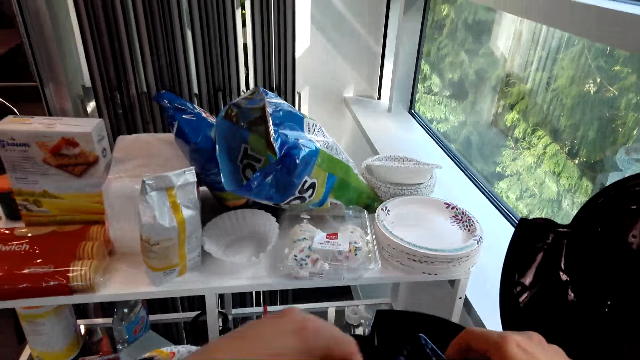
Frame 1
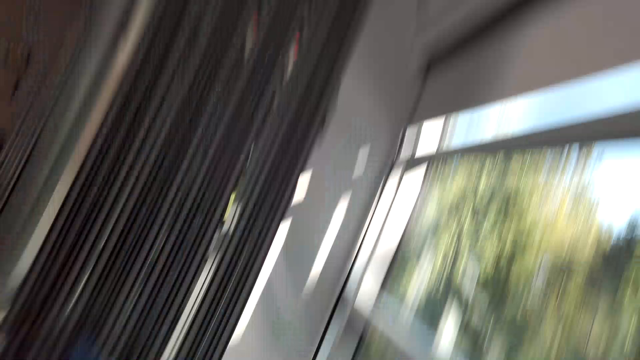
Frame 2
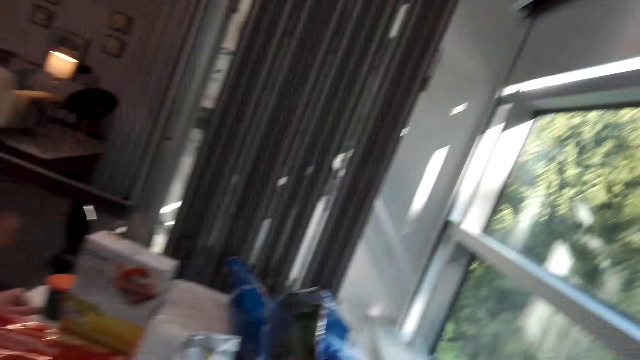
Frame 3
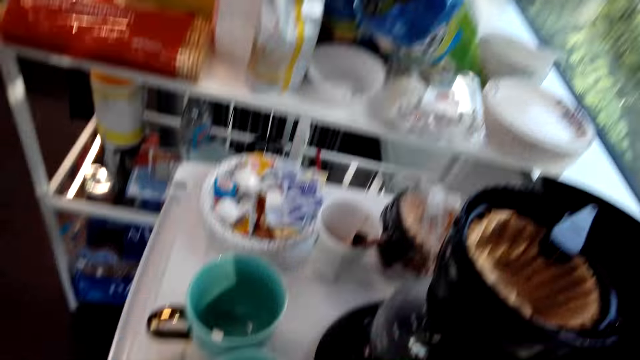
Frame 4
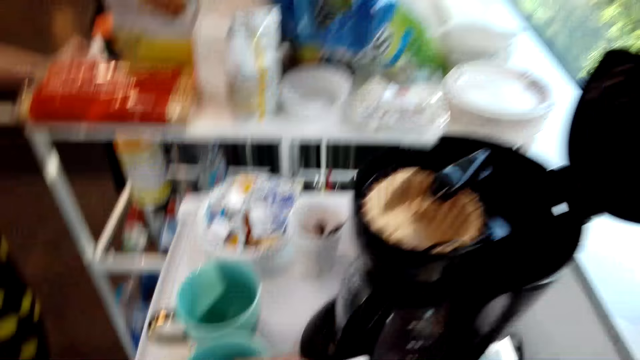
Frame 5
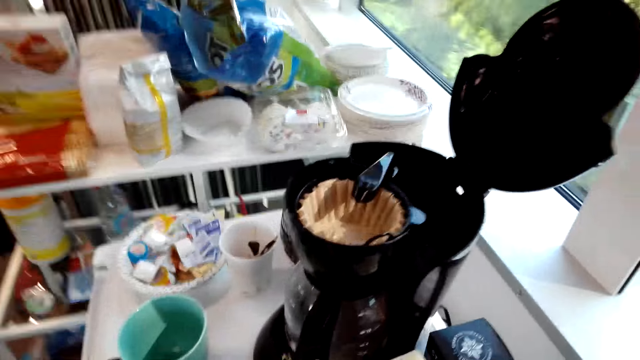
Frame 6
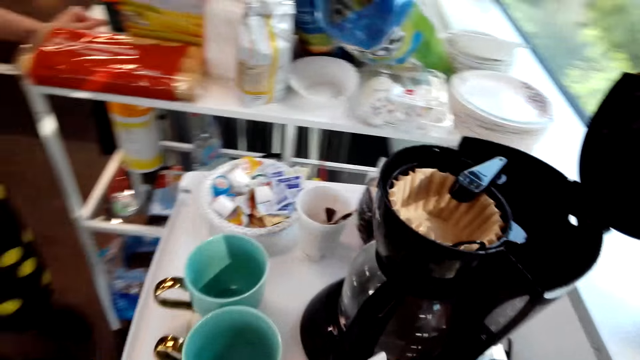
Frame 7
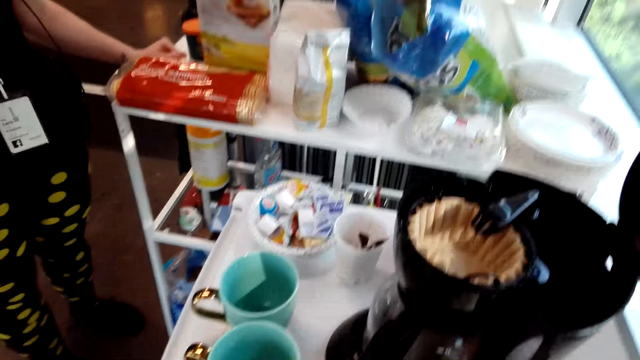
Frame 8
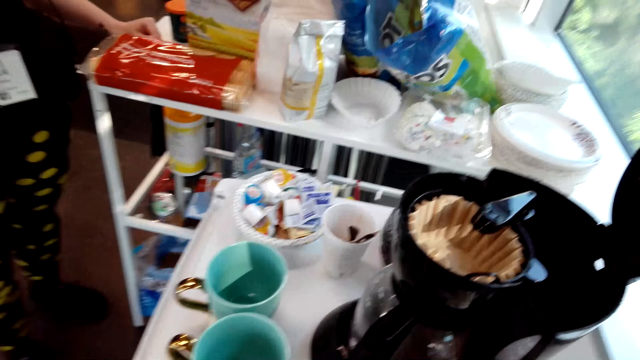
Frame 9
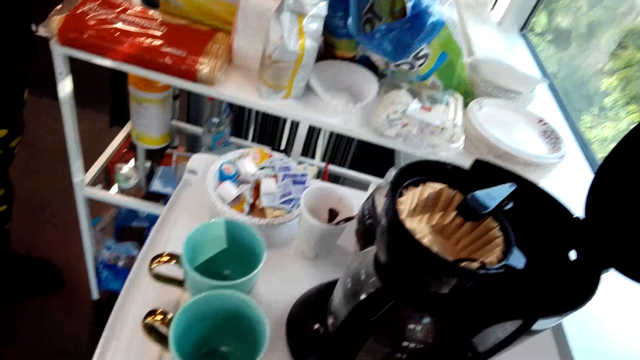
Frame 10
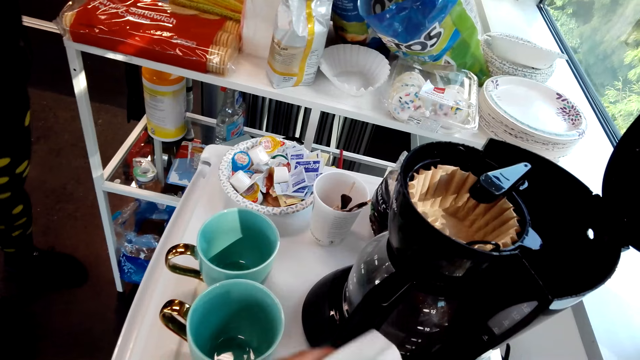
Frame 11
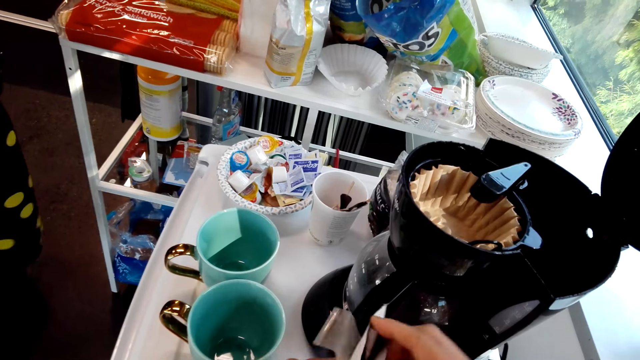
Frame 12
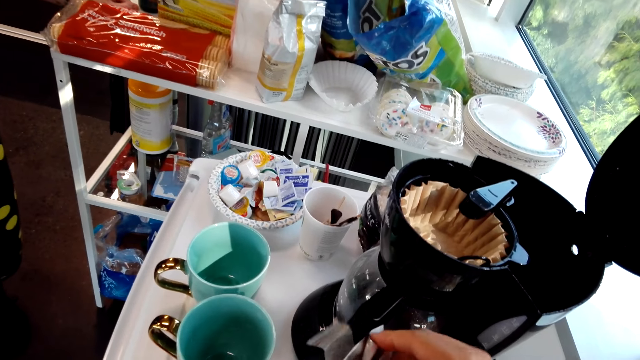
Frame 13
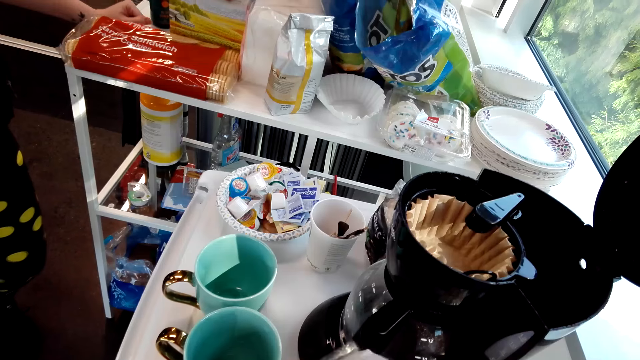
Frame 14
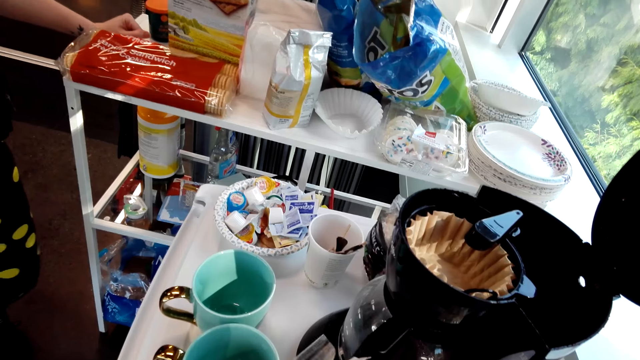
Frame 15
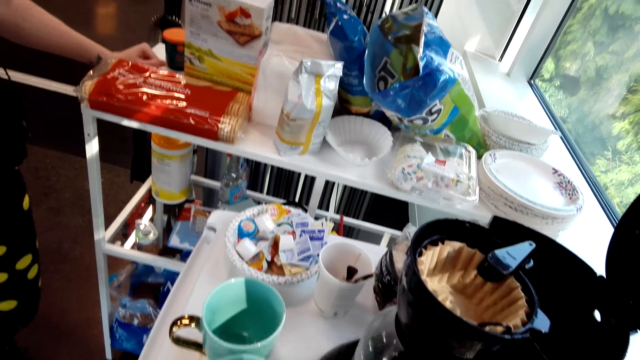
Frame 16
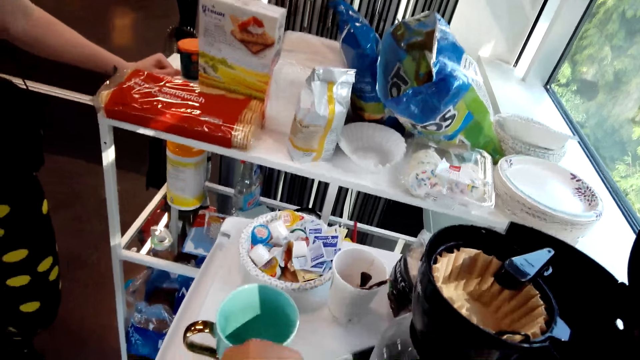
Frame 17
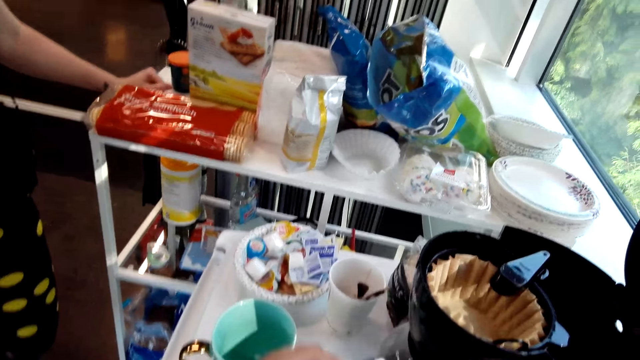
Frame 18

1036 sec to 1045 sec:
The camera wearer holds a bag of something. They hold a paper.

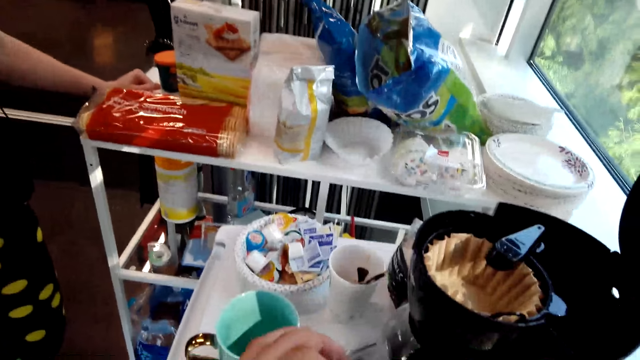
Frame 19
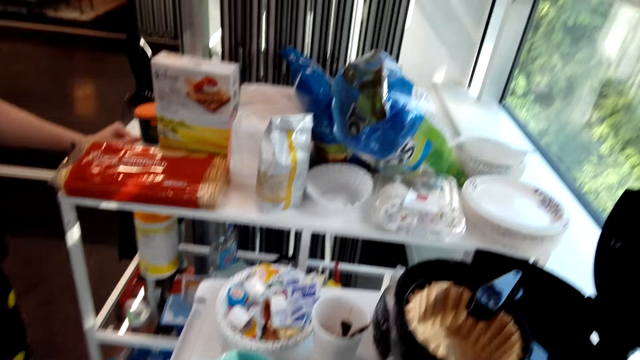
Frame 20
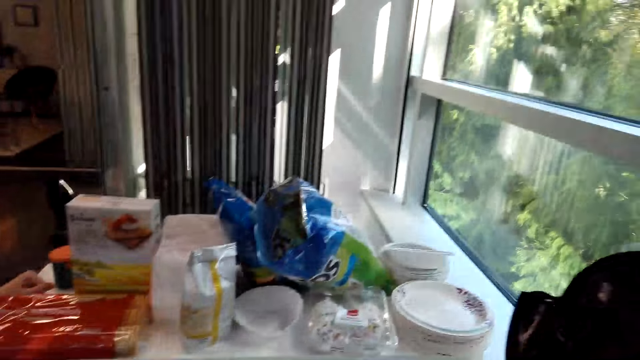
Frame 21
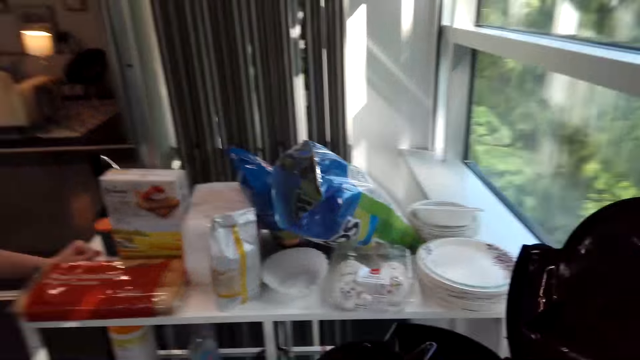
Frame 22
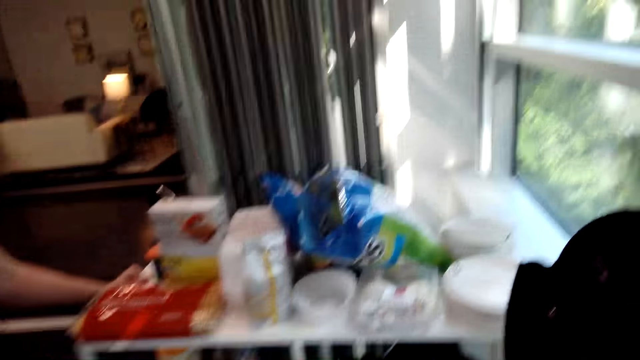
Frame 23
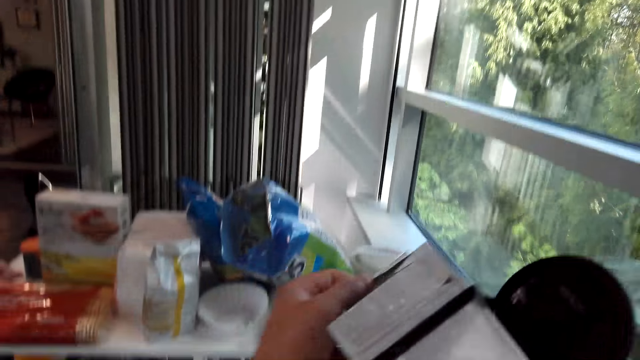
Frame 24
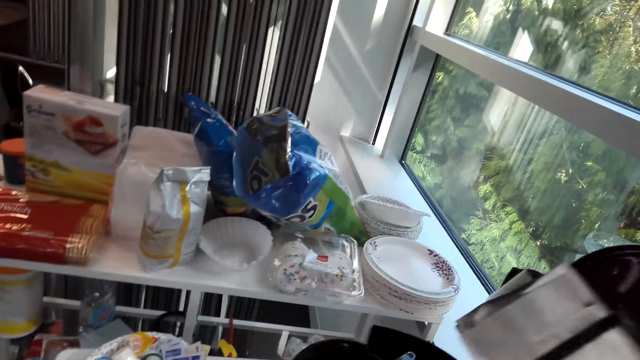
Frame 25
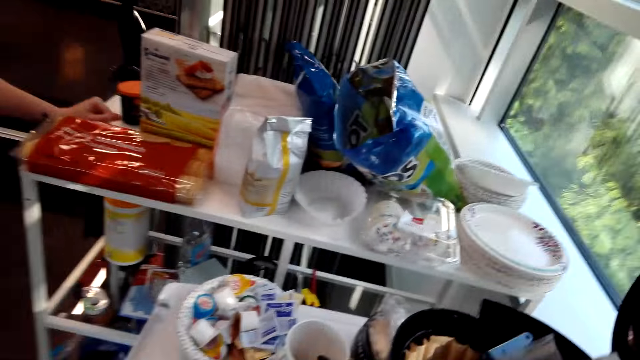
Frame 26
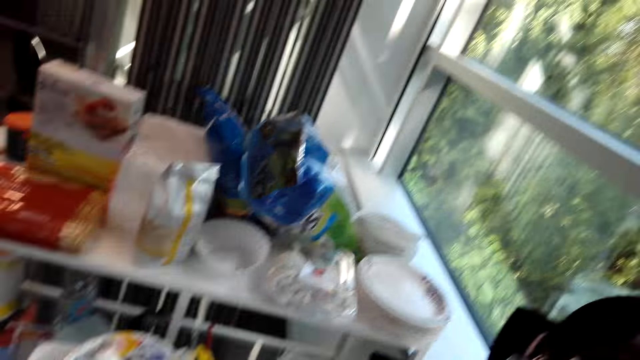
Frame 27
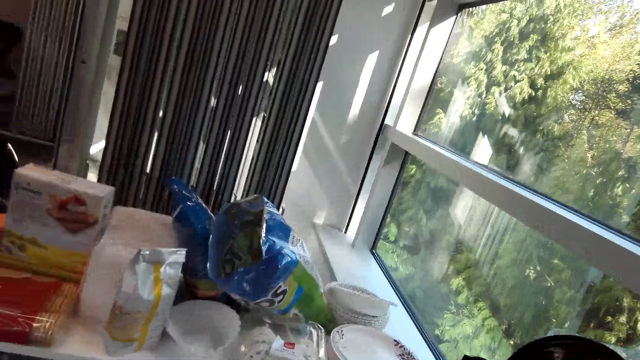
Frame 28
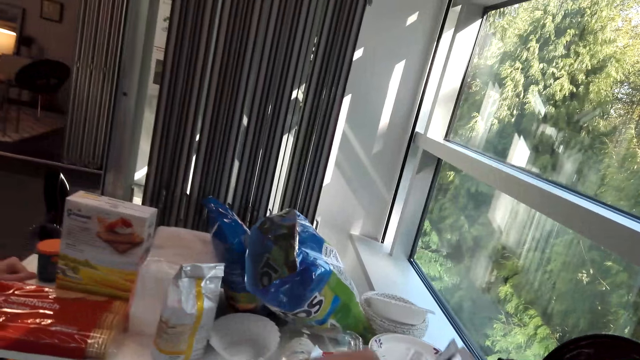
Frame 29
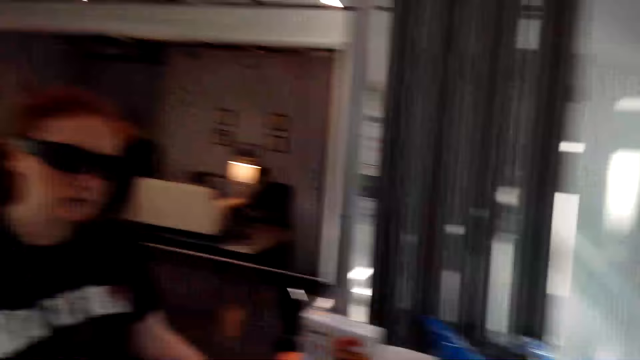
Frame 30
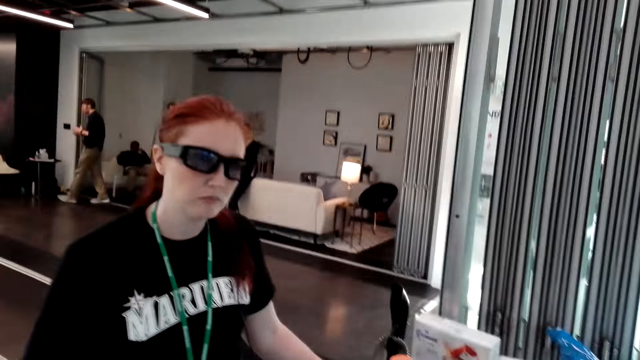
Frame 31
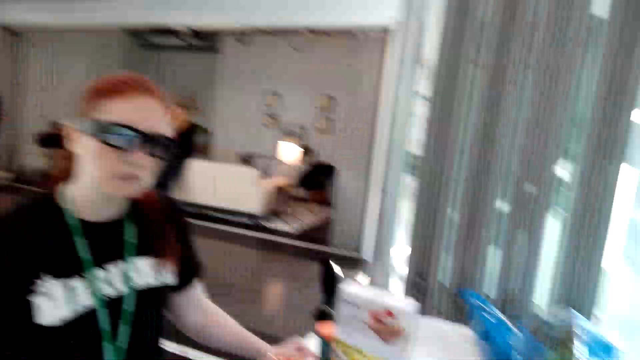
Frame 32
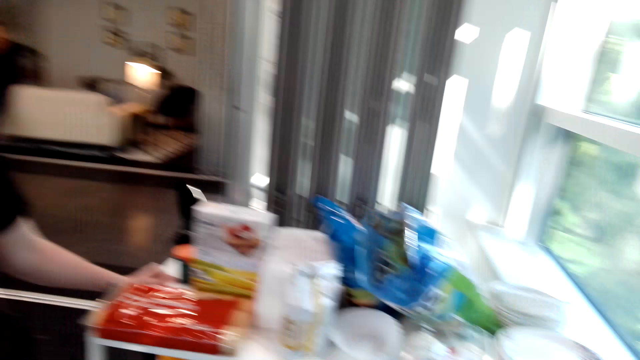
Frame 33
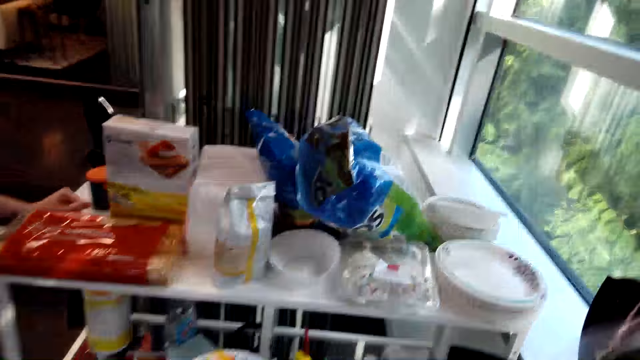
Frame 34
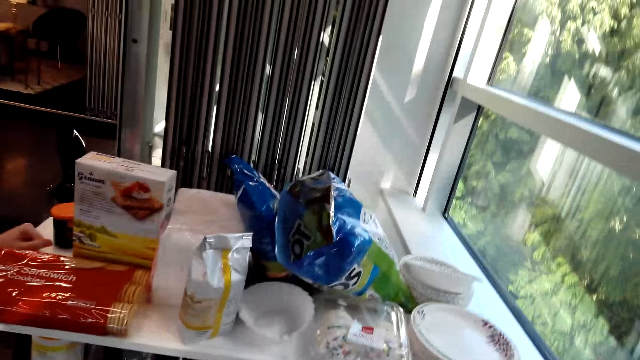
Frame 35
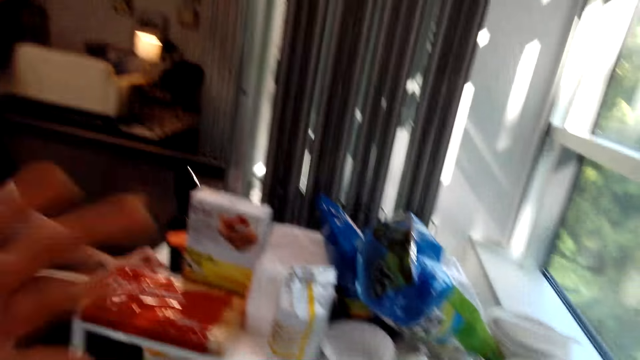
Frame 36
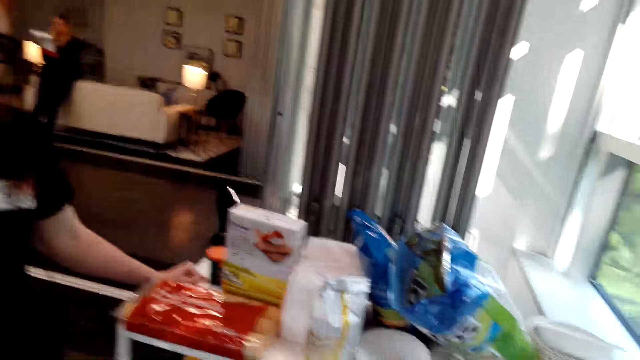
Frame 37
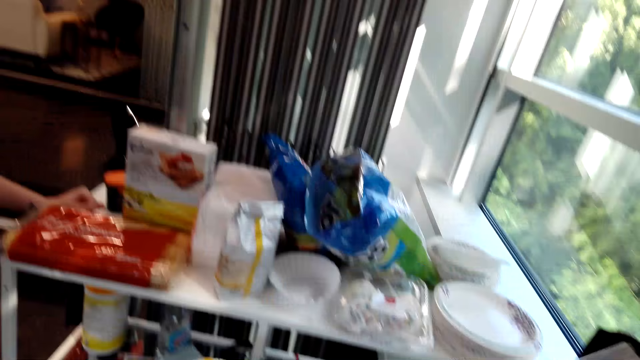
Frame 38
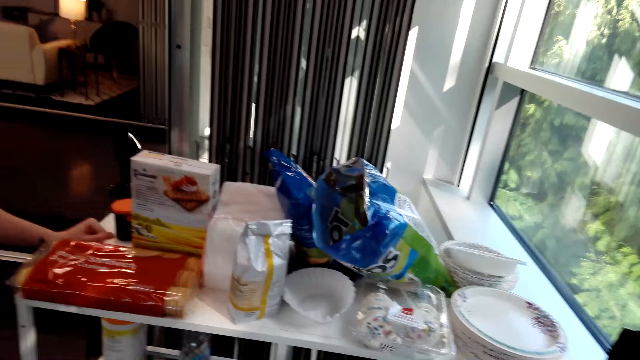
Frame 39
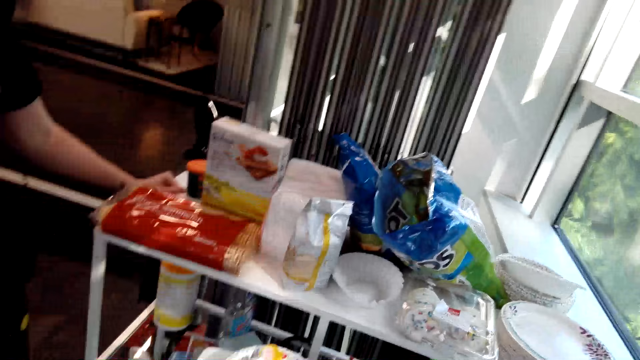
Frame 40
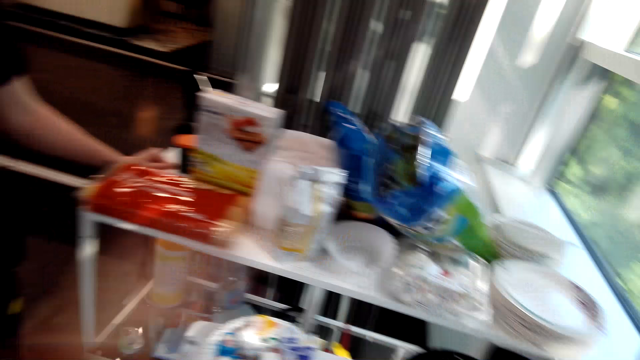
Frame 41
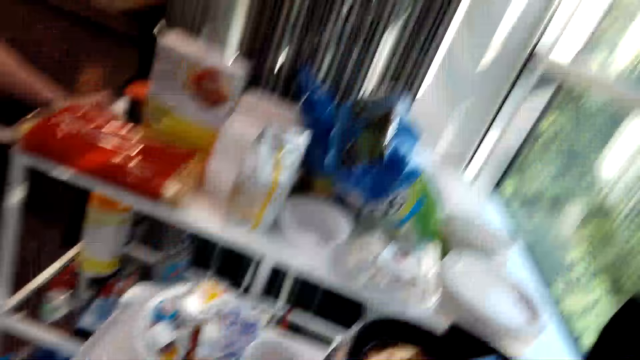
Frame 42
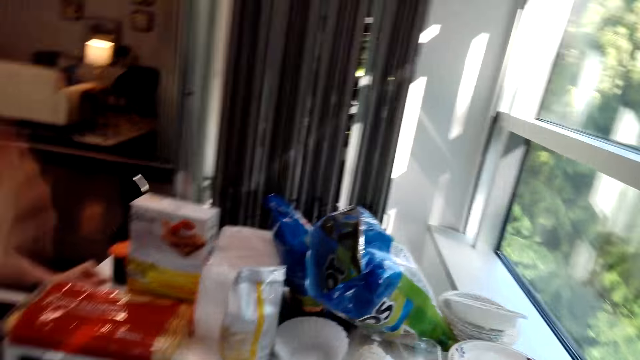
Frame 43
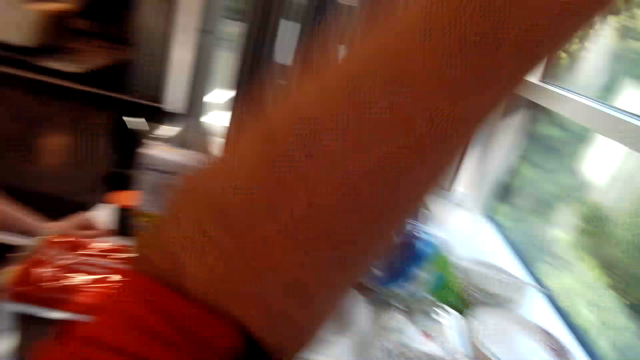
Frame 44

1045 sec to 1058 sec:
The camera wearer holds a coffee bag. They pour coffee into a coffee maker. They put tea leaves on the boiler. They dialogue with a woman. They move the right hand.
